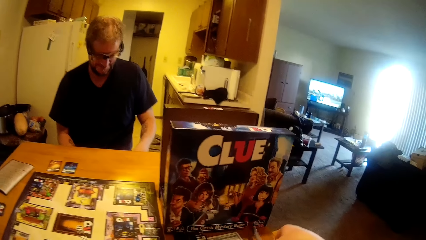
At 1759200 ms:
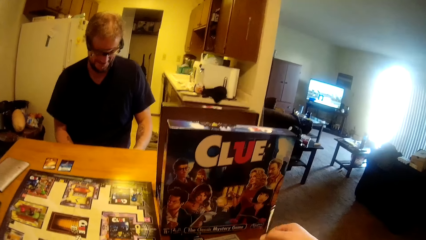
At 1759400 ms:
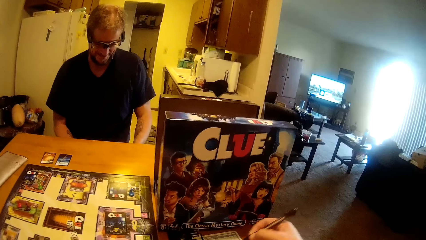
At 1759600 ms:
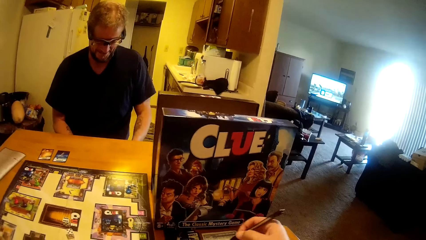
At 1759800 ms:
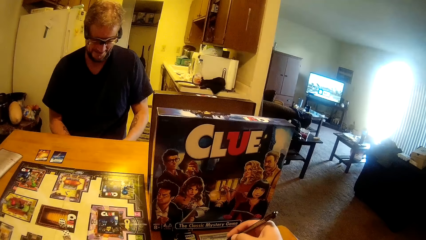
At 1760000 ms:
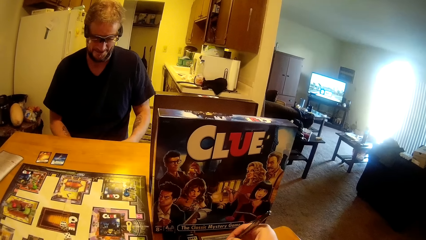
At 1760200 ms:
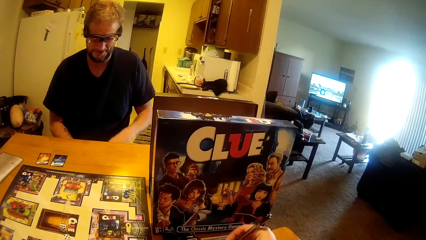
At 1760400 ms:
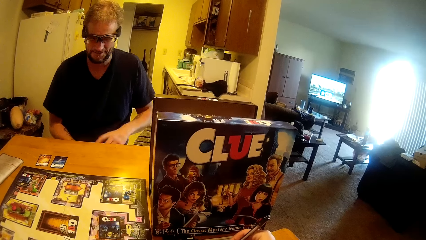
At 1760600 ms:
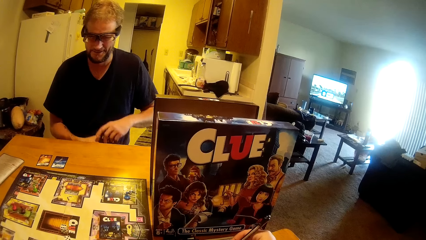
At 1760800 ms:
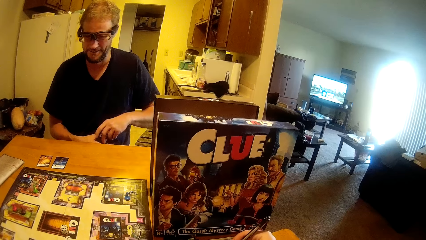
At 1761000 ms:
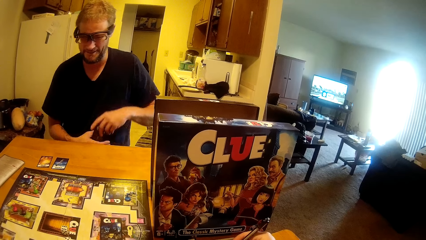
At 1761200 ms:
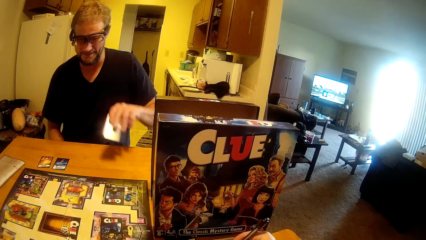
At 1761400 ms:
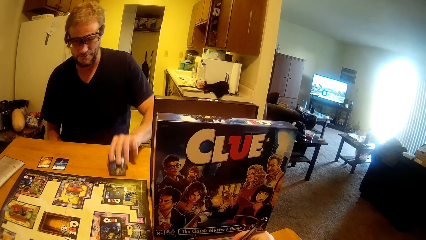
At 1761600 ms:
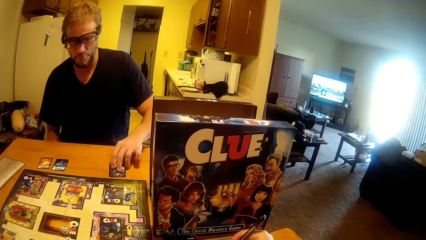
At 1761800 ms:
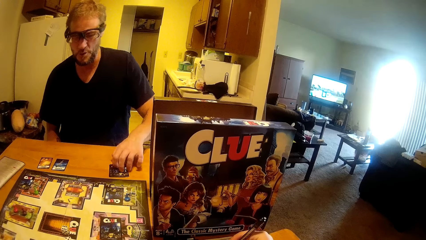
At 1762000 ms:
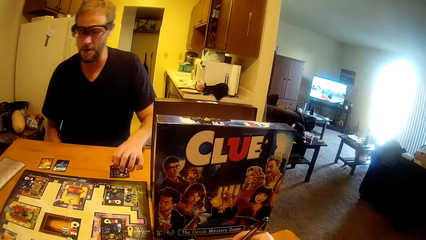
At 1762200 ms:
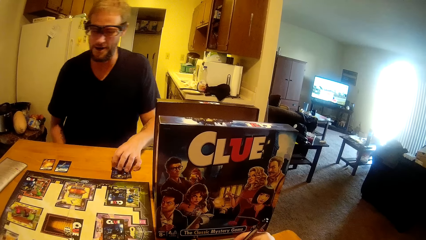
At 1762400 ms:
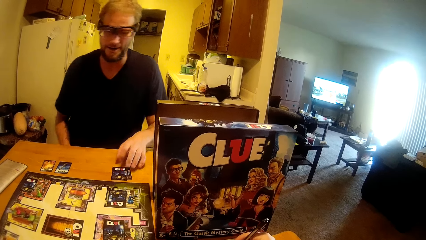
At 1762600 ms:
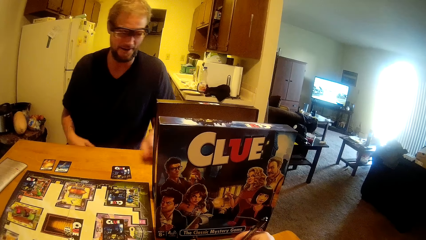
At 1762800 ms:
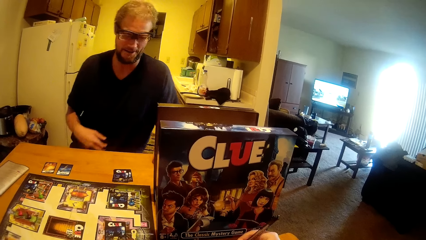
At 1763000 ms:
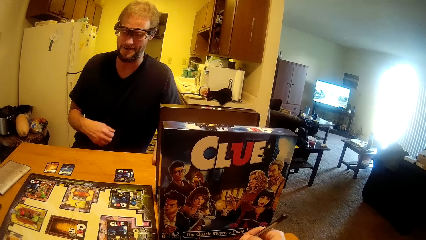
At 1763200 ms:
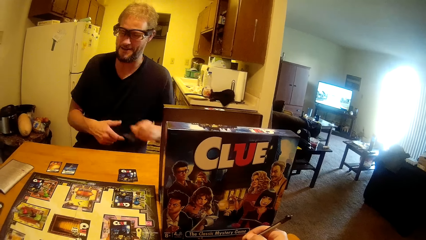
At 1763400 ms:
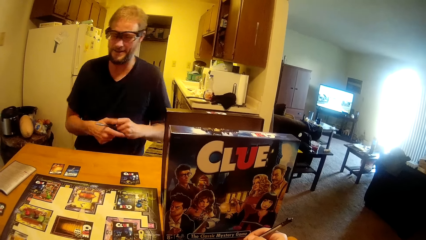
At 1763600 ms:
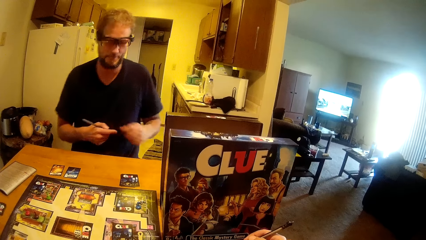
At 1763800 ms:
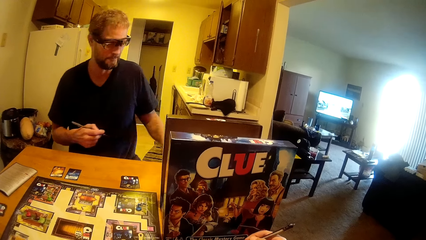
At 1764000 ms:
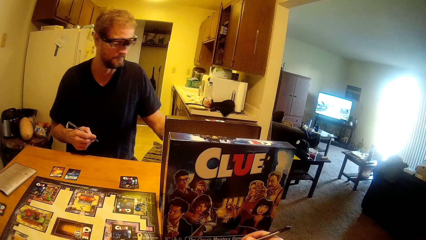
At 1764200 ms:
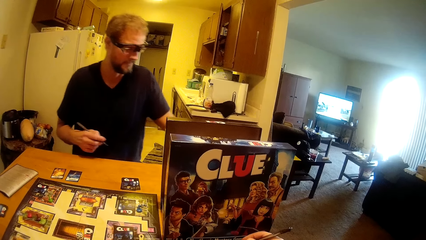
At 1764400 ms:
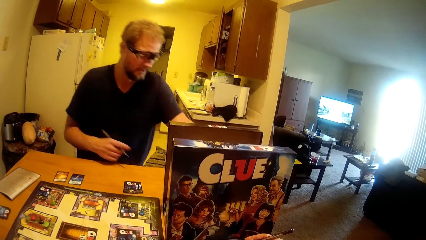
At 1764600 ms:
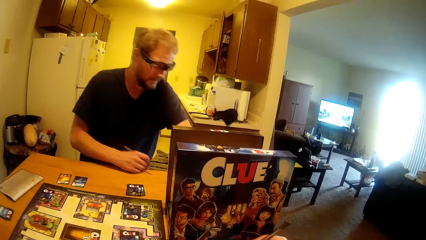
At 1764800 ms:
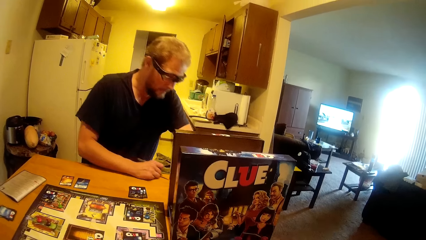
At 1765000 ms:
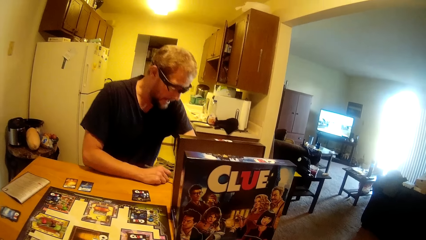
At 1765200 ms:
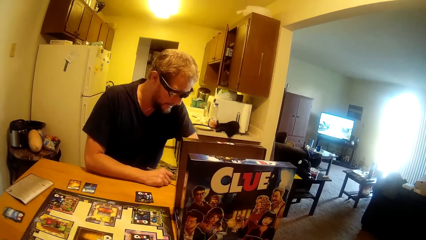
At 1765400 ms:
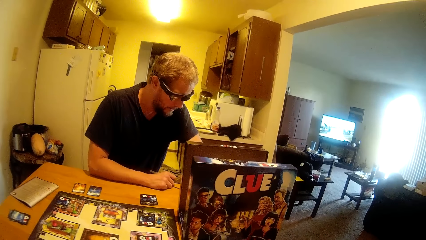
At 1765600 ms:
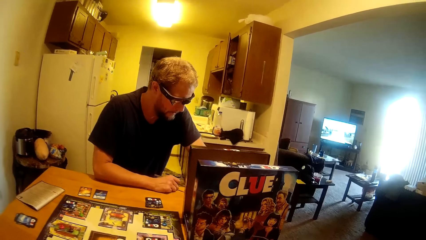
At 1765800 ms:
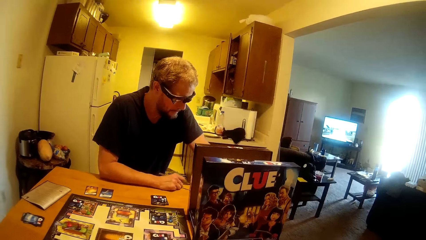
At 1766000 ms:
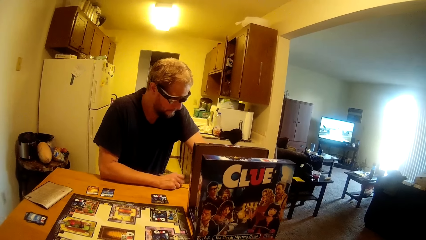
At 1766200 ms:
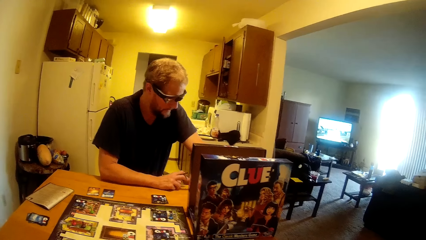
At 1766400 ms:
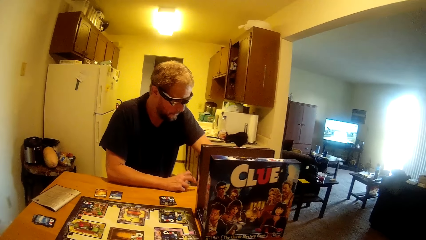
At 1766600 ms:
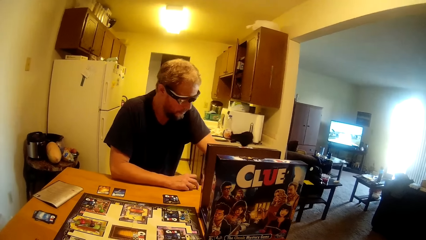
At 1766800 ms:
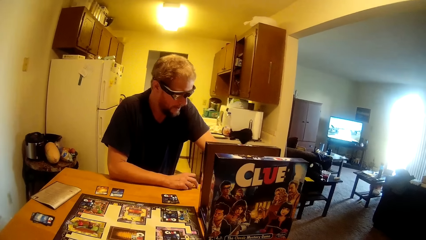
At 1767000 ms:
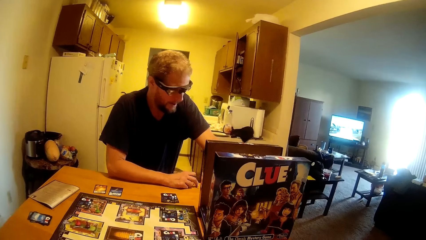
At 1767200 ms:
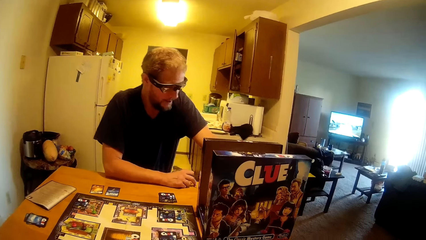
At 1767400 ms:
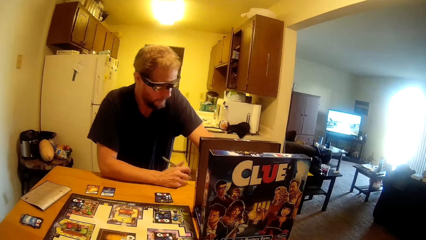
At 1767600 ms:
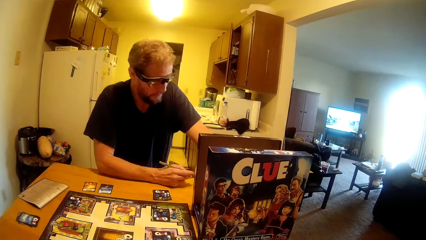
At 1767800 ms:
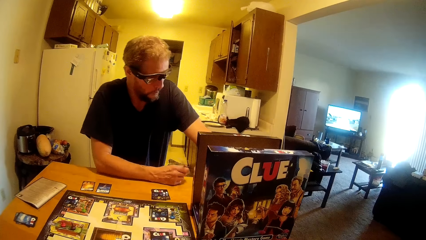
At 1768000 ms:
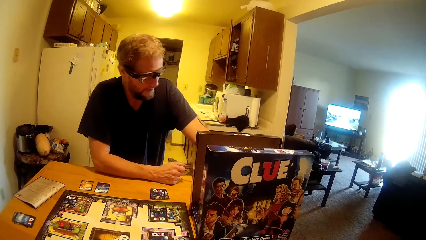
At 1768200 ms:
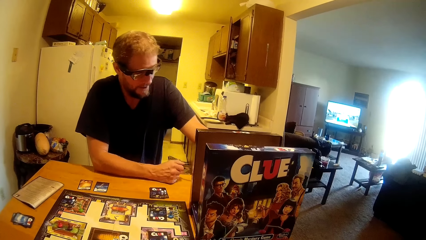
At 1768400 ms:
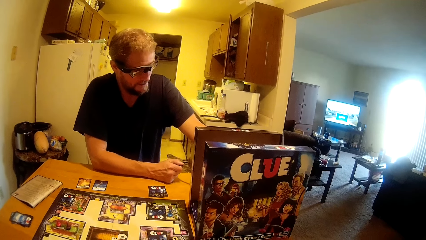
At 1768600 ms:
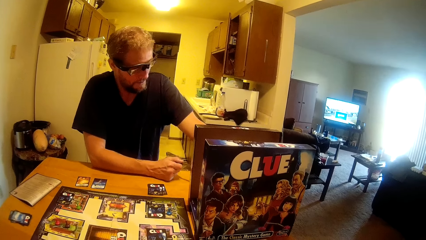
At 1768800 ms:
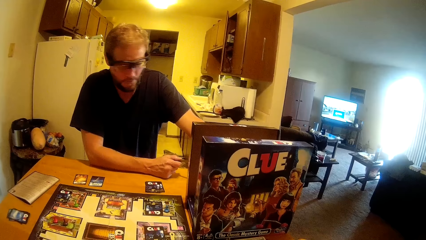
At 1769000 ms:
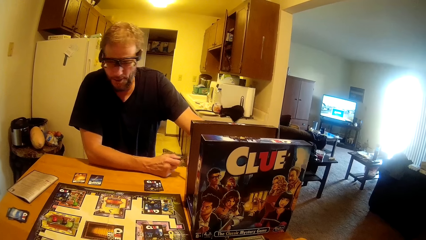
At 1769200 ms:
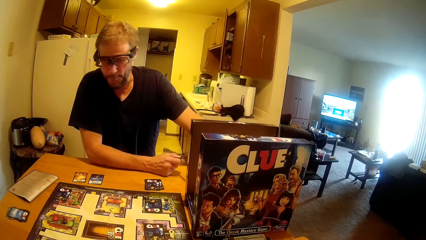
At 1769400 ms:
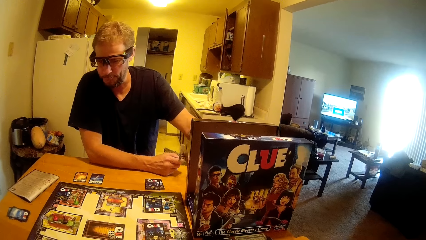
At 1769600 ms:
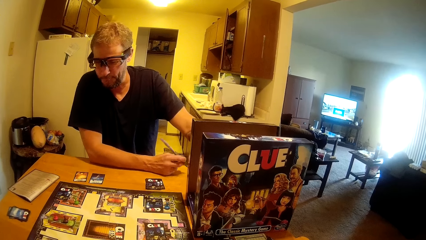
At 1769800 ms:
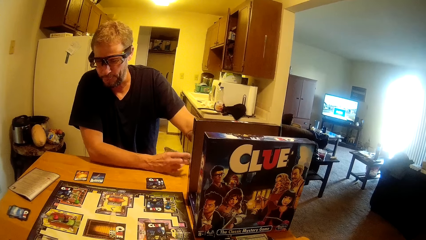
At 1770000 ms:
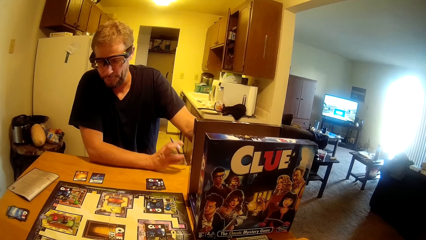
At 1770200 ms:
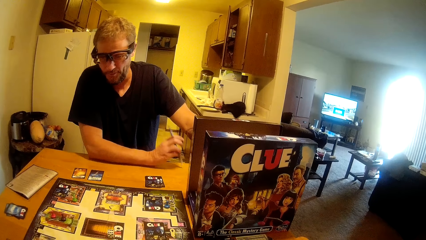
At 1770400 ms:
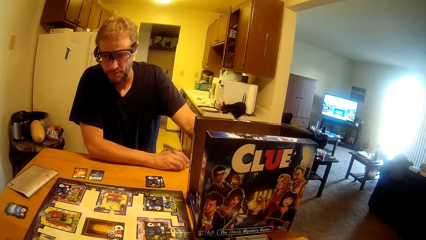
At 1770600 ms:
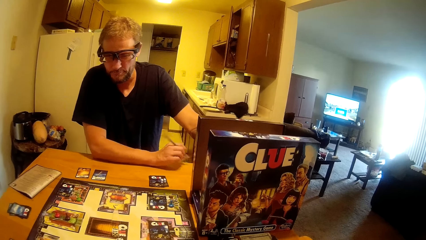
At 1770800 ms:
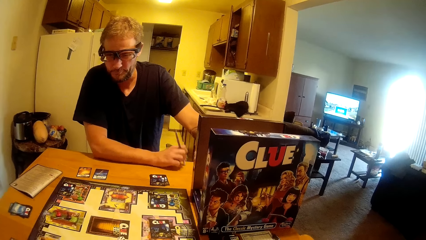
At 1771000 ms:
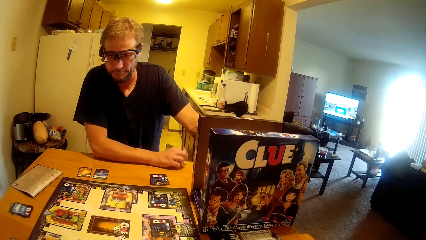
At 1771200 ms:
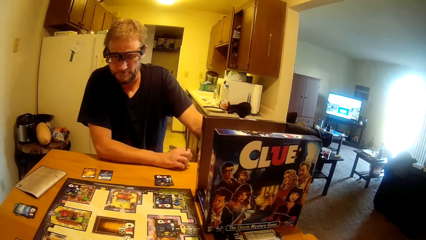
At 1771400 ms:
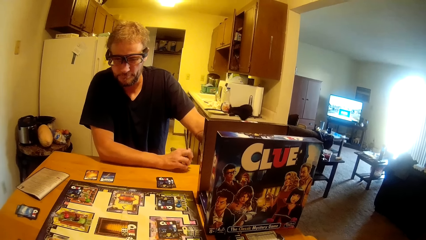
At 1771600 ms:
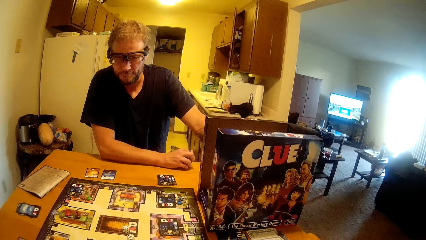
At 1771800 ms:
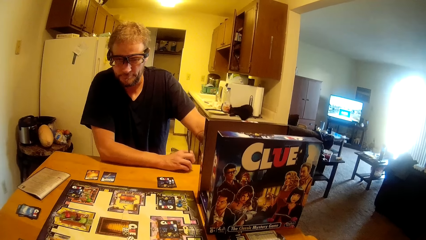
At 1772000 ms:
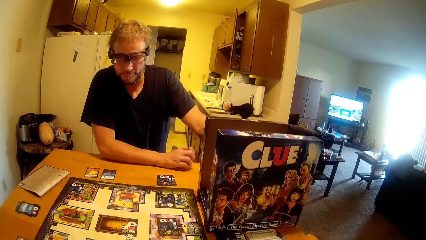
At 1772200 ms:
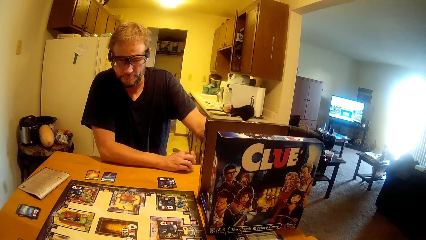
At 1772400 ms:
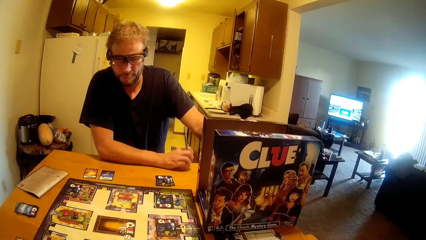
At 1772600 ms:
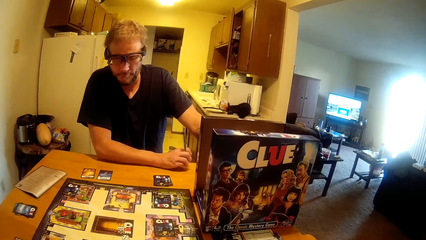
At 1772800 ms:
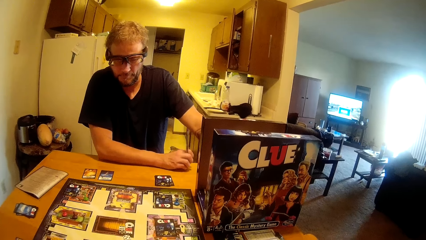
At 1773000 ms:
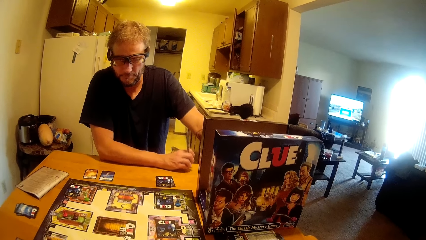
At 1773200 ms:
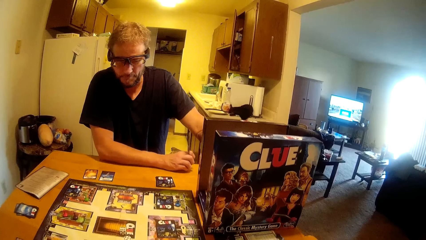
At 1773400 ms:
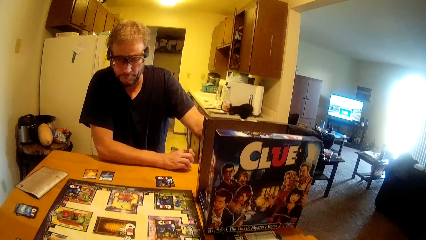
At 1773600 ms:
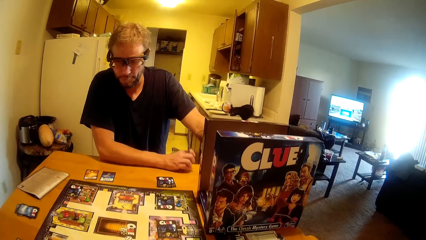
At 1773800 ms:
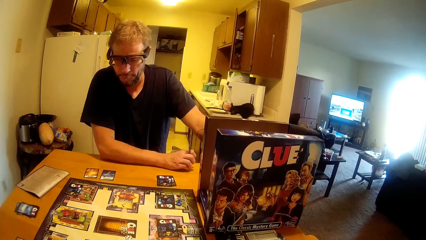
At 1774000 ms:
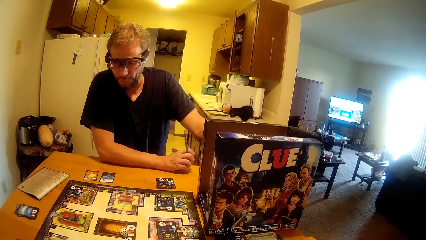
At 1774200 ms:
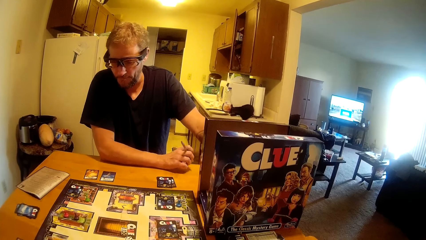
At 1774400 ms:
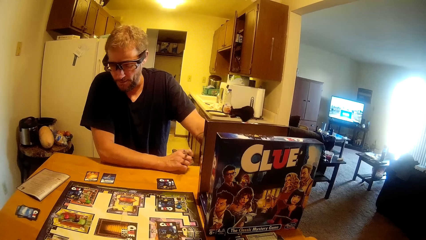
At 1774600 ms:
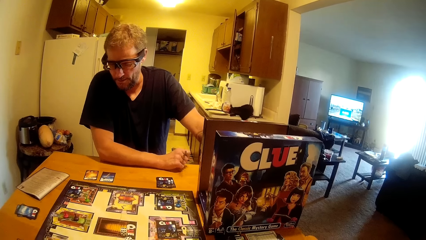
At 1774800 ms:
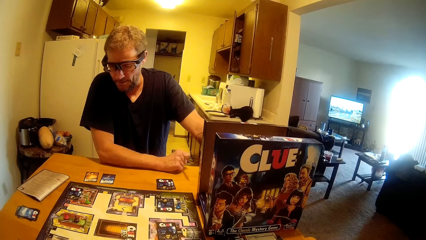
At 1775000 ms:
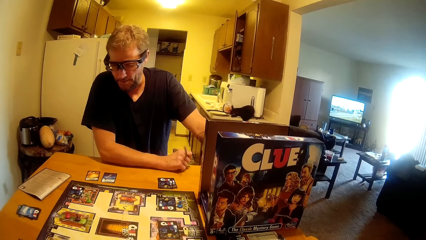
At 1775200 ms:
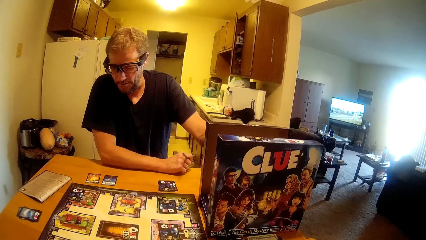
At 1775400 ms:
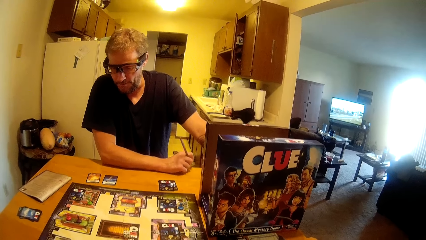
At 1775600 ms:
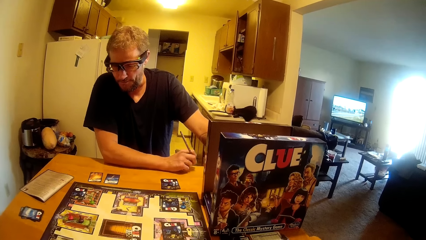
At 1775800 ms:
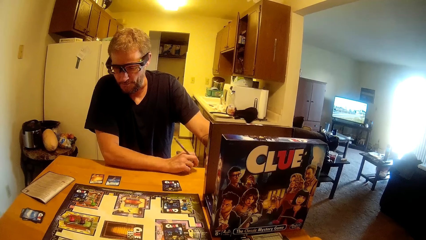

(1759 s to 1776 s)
The camera wearer writes on a paper. The man drops the cards on the table and laughs. The man picks a pen from the table, talks to the camera wearer, and hits the pen on the table.
